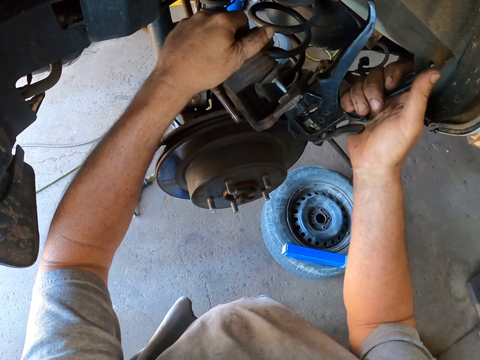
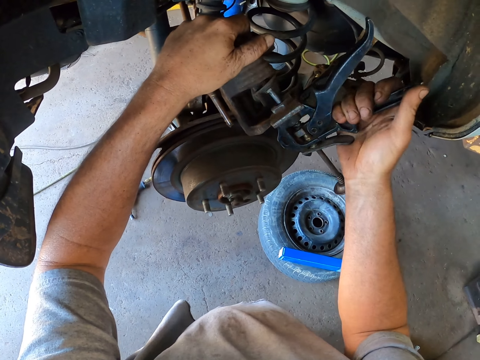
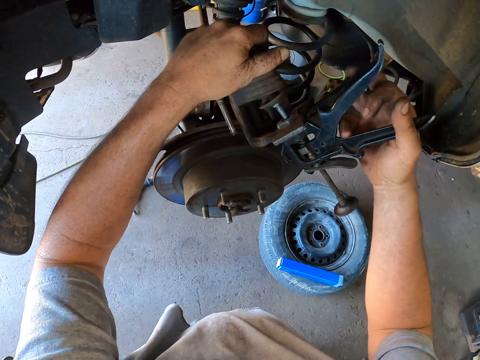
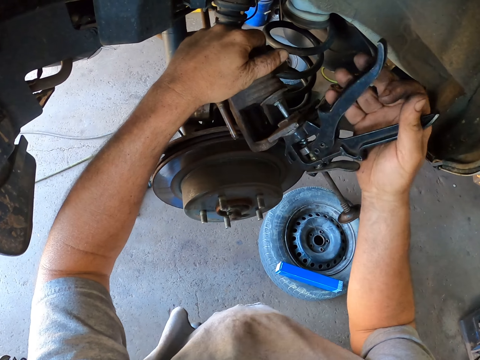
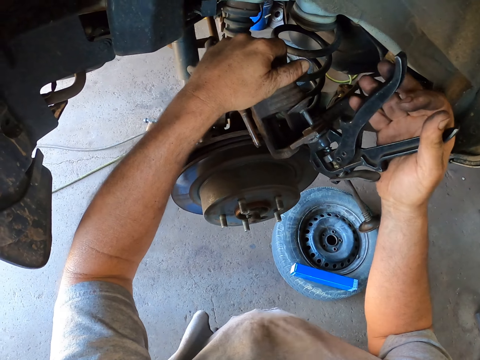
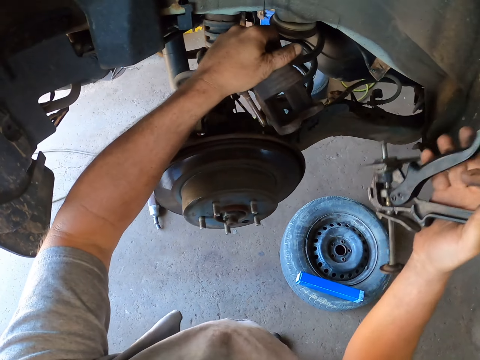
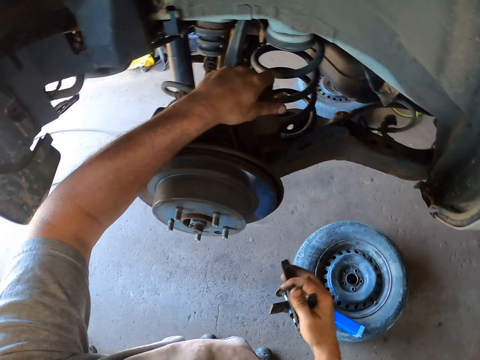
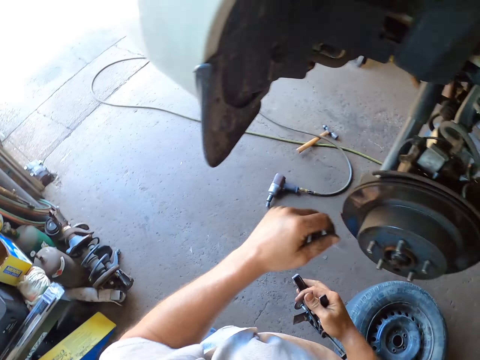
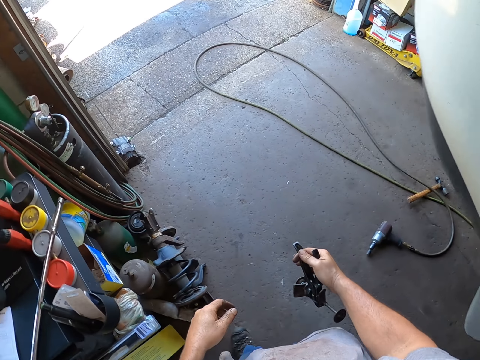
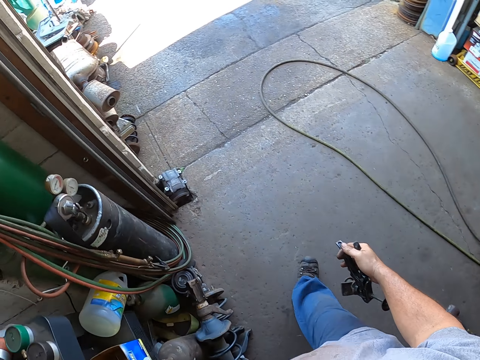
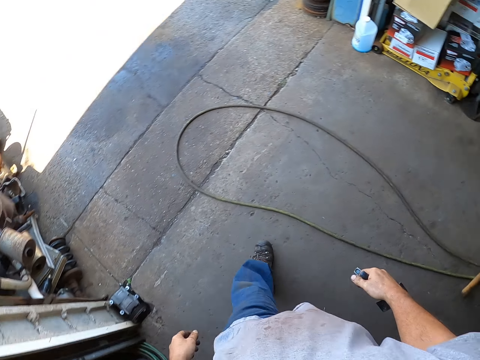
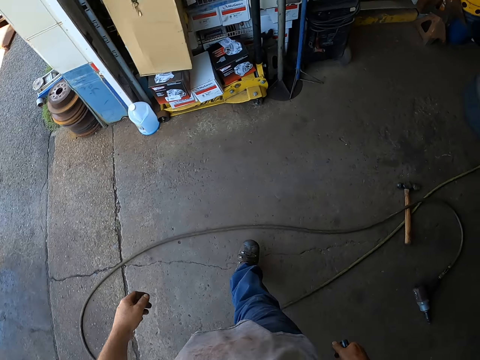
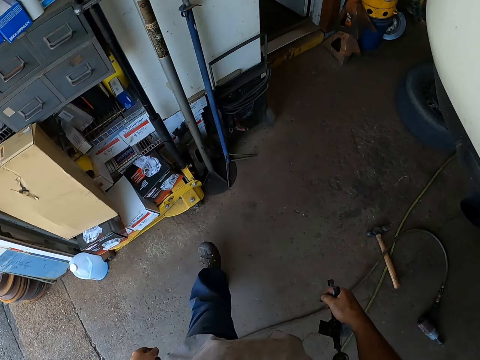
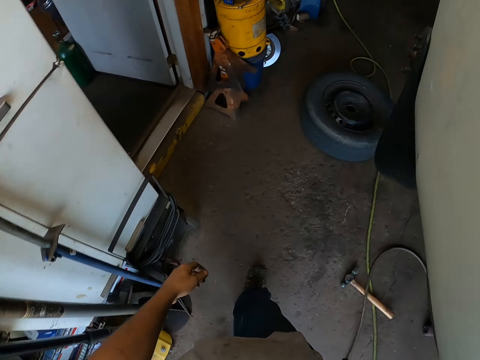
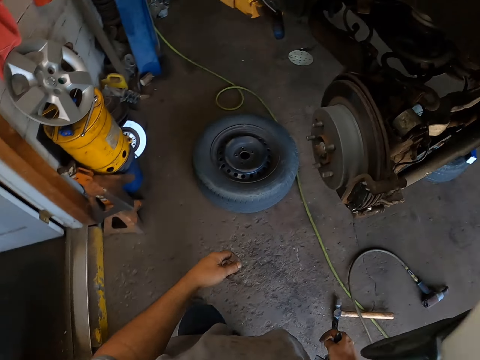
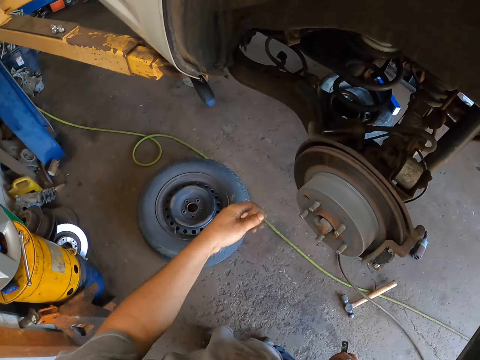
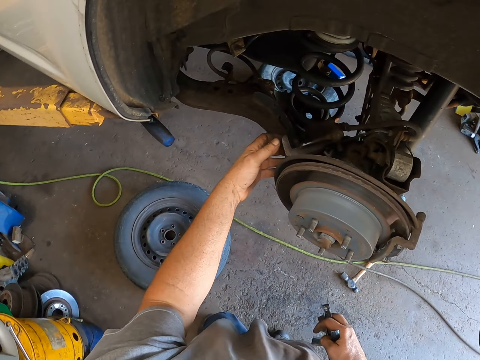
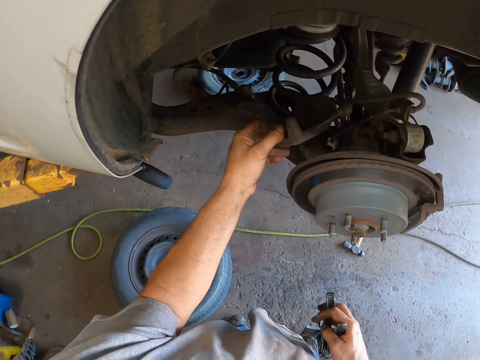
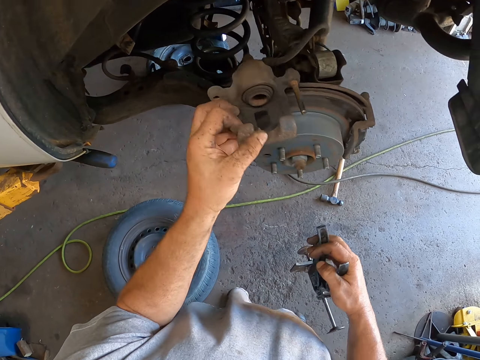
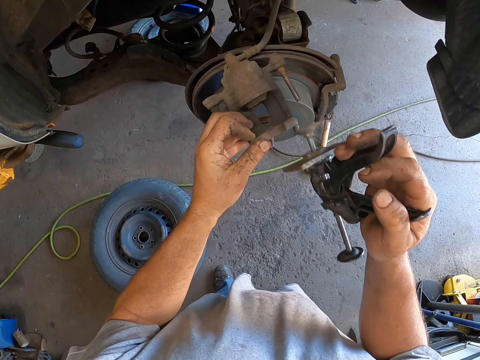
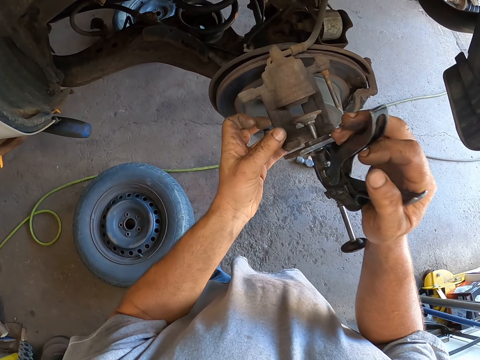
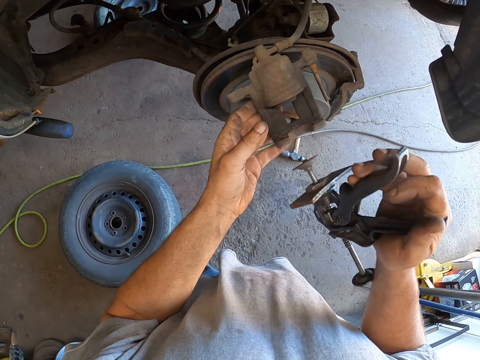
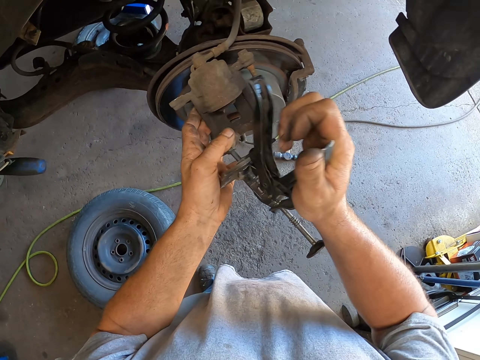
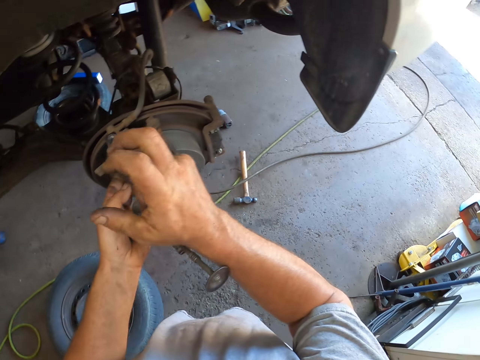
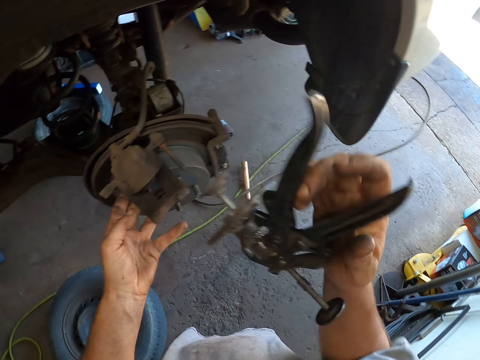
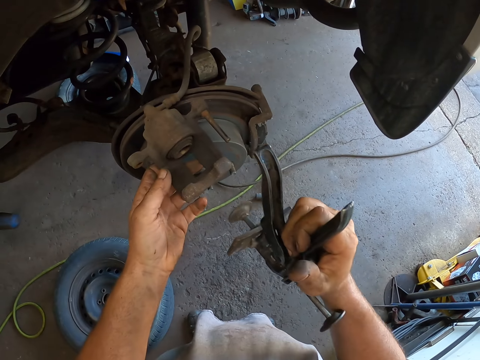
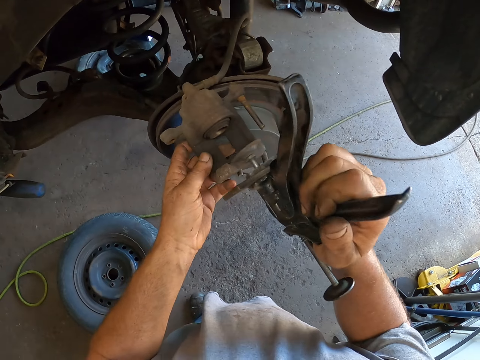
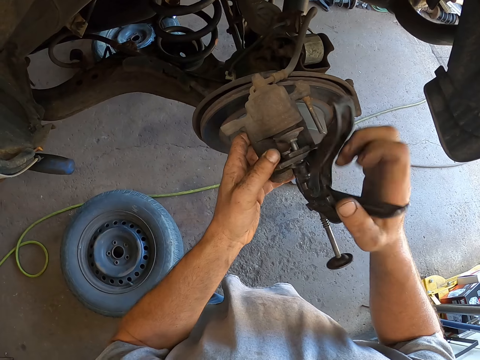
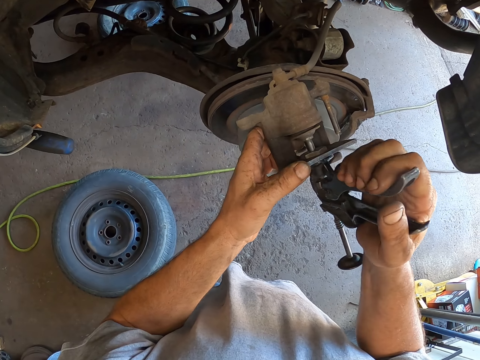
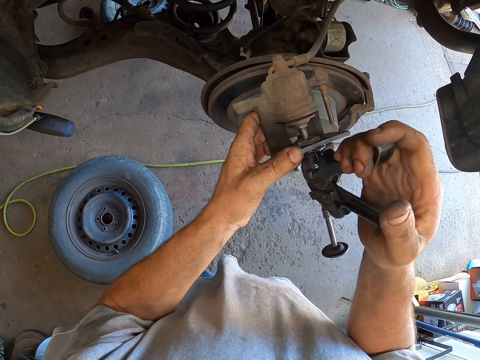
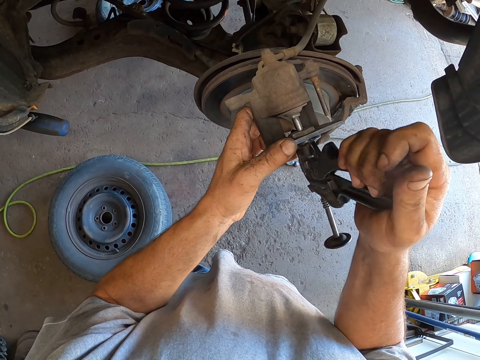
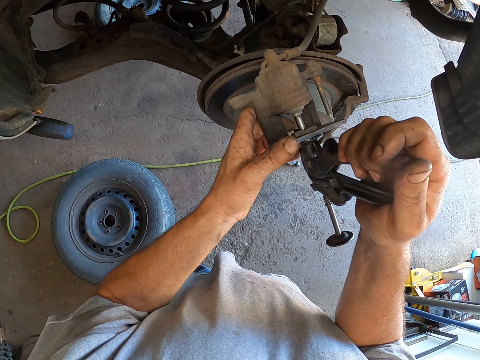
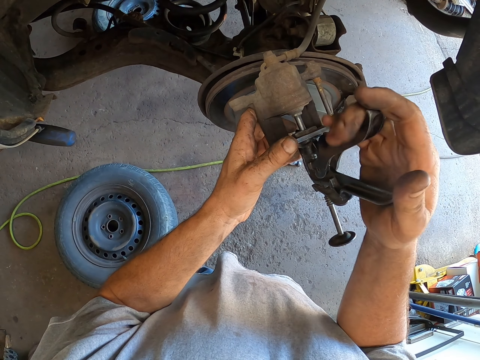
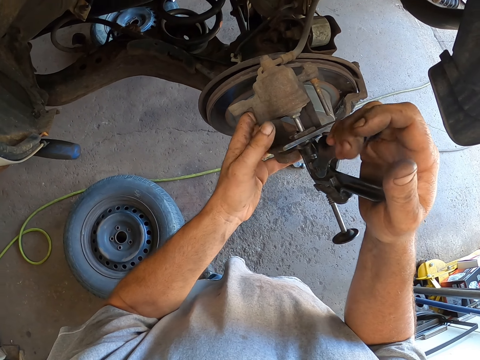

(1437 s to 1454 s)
The camera wearer walks around the car. They do something. They adjust the metal under the car with the clipper.

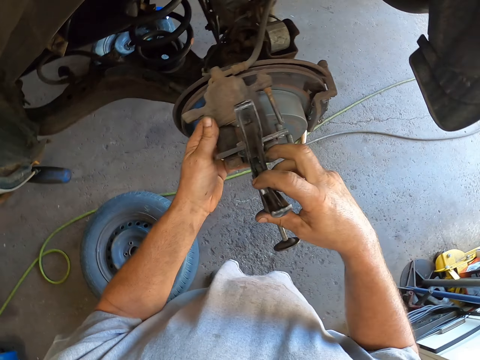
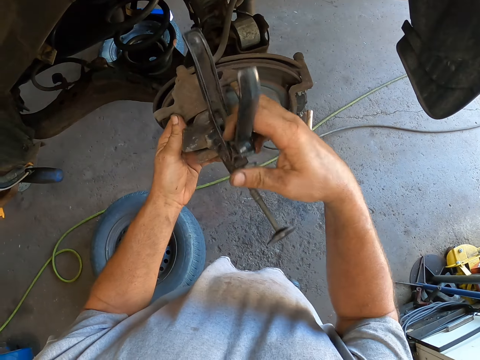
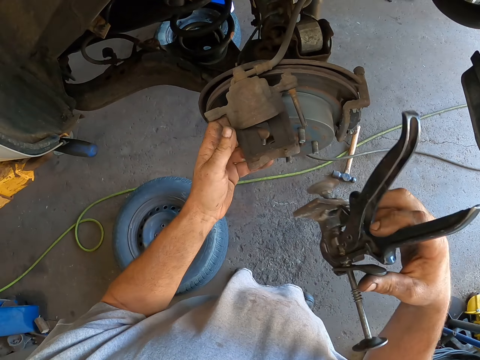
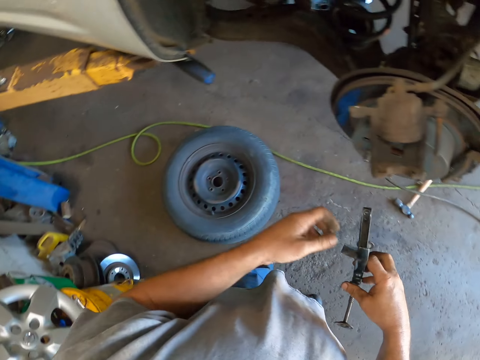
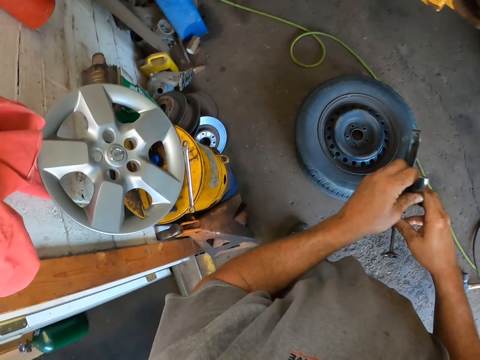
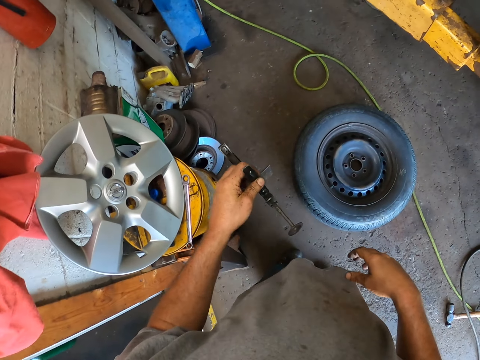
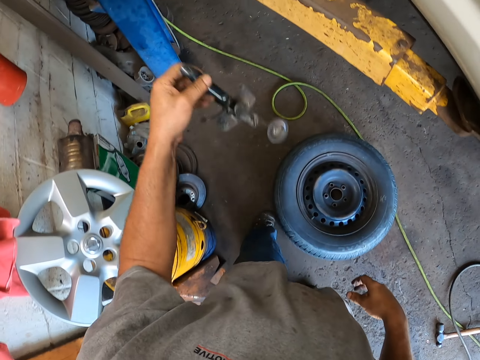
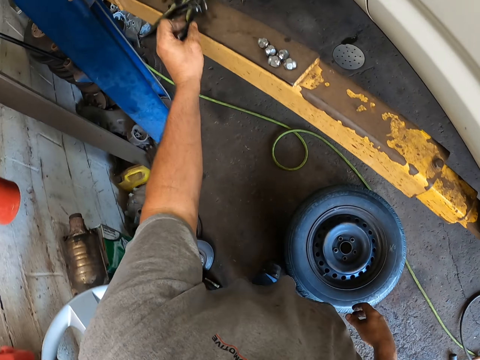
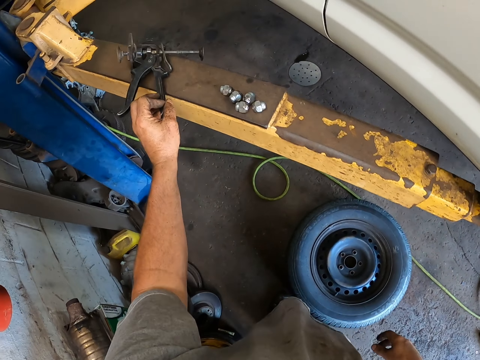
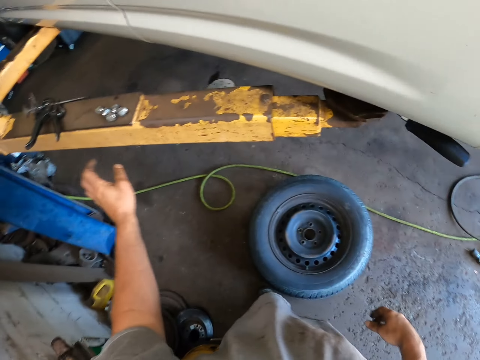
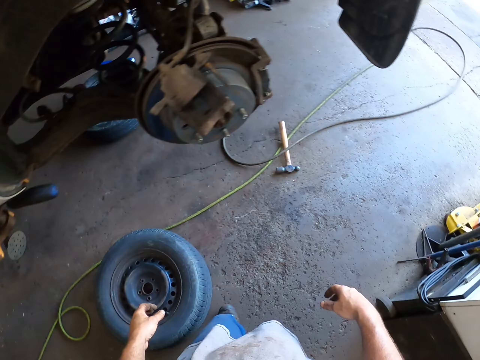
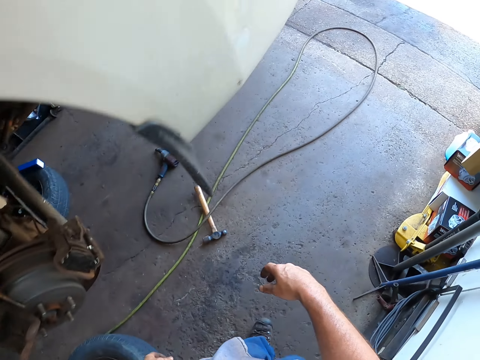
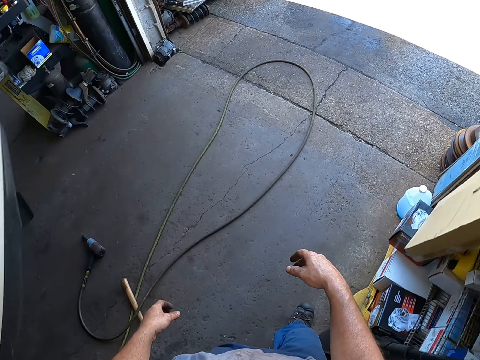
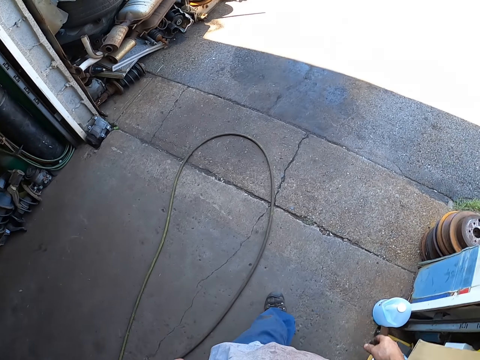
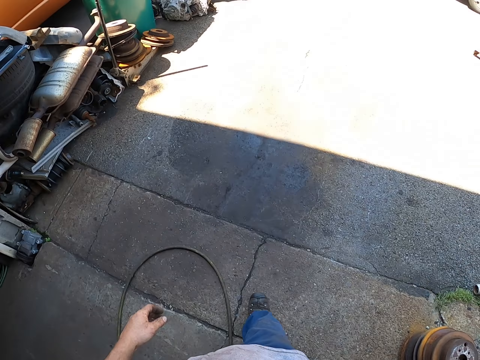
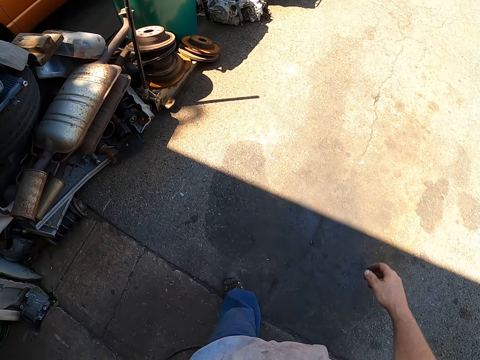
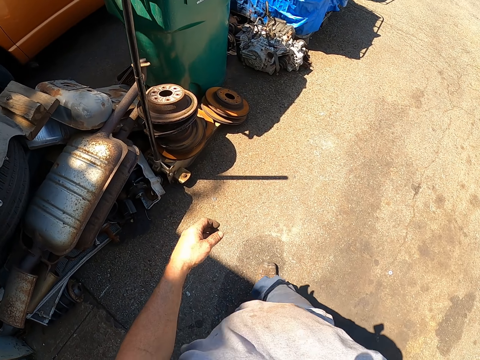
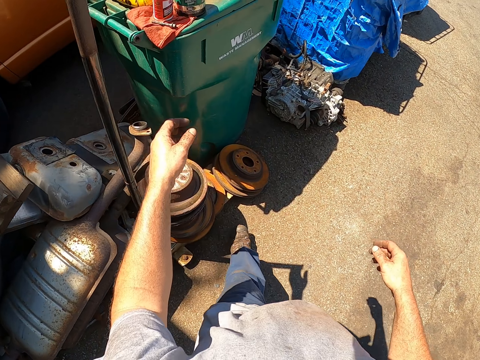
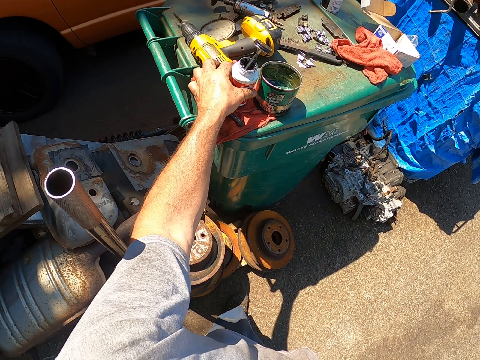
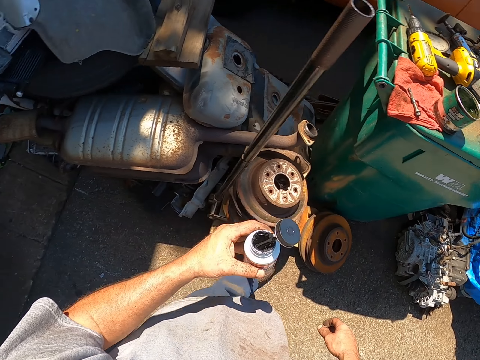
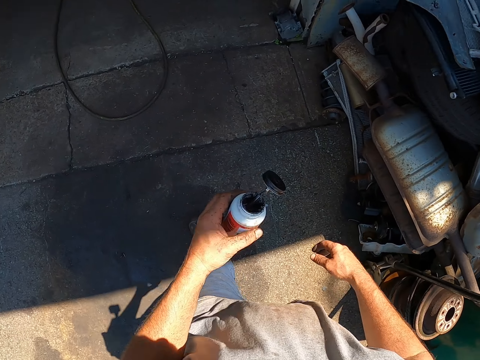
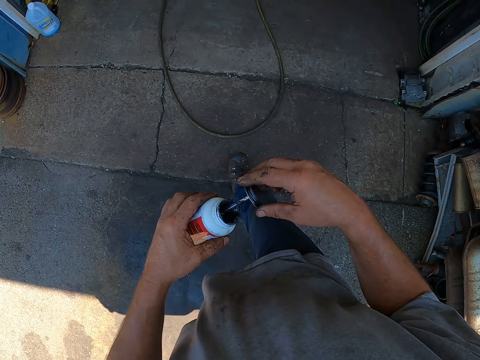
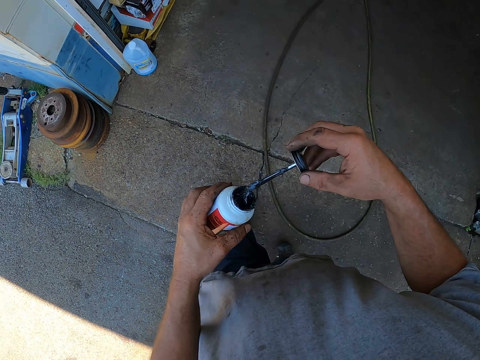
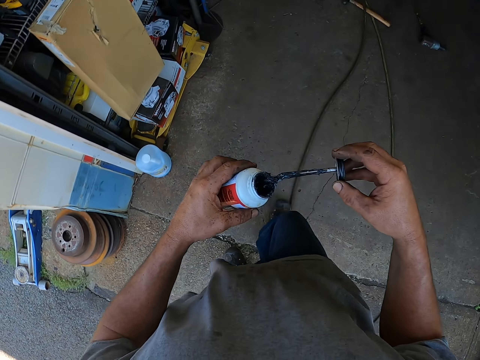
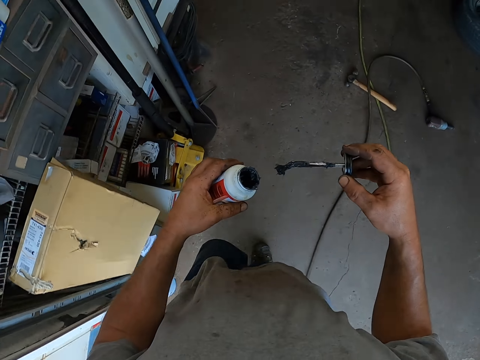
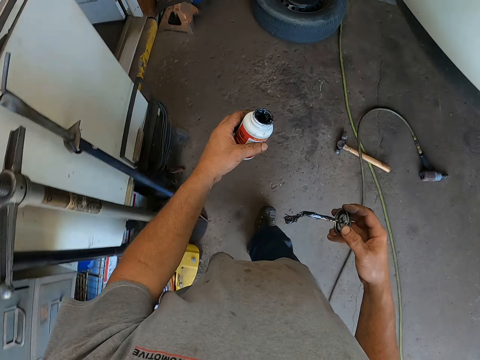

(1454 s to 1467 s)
The camera wearer walks in the garage. They place the clipper on the car lift. They walk in the garage. They go outside. They pick up a bottle of paint from the dustbin. They walk to the garage.
